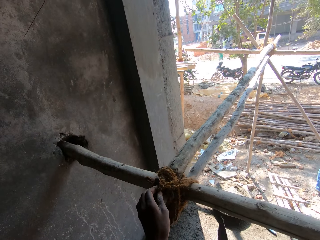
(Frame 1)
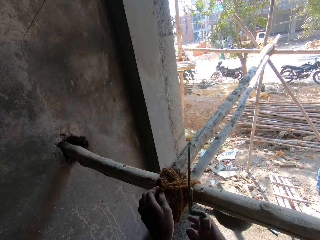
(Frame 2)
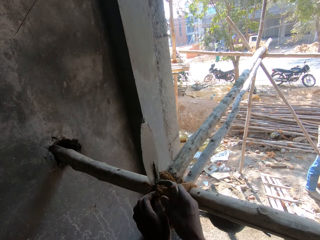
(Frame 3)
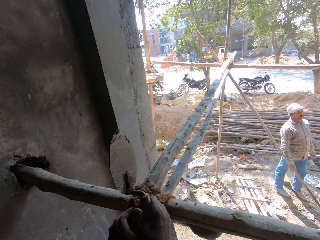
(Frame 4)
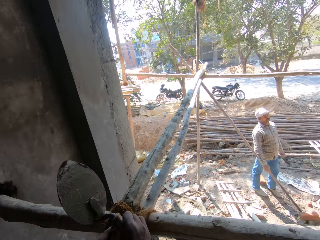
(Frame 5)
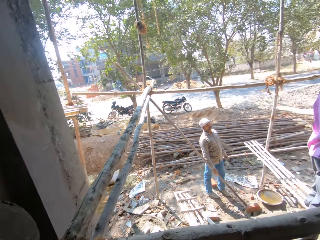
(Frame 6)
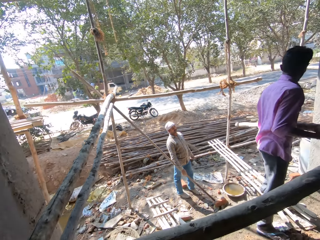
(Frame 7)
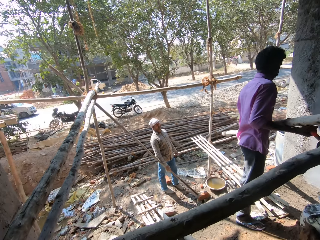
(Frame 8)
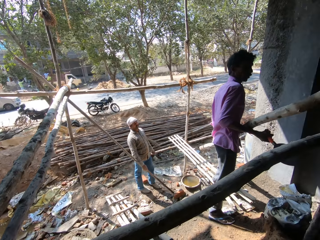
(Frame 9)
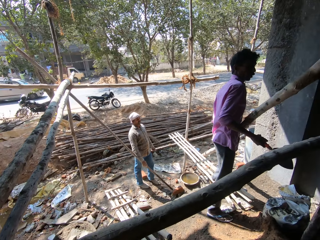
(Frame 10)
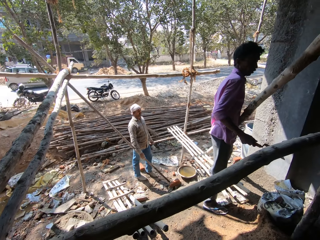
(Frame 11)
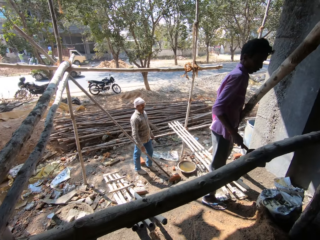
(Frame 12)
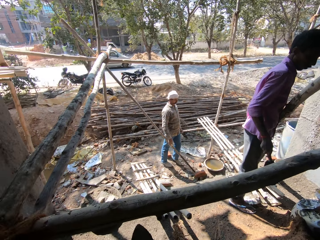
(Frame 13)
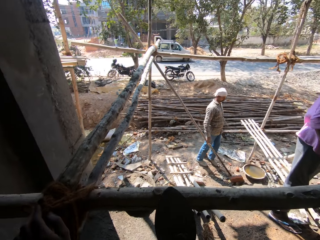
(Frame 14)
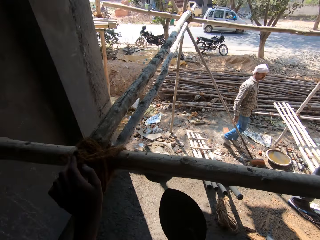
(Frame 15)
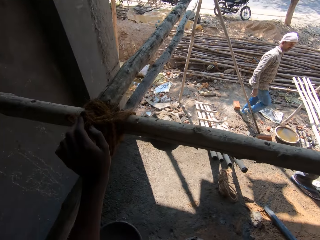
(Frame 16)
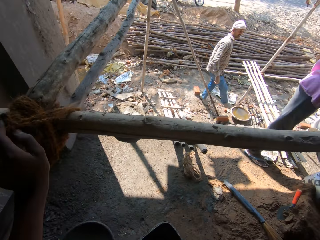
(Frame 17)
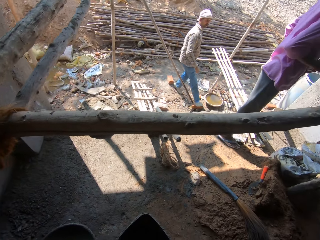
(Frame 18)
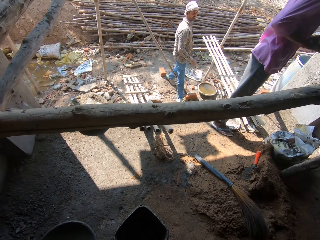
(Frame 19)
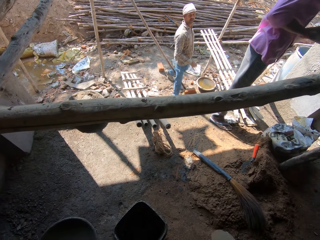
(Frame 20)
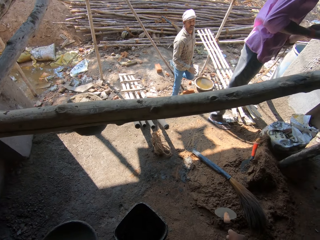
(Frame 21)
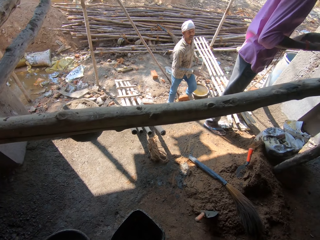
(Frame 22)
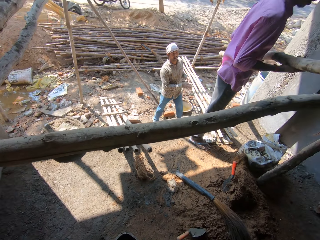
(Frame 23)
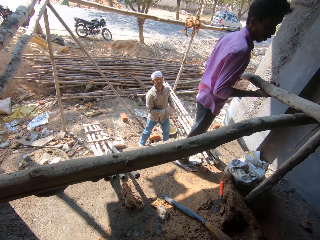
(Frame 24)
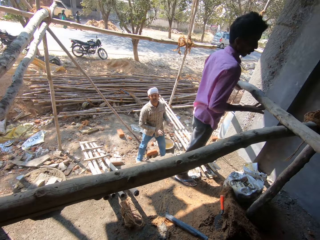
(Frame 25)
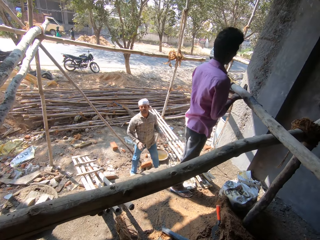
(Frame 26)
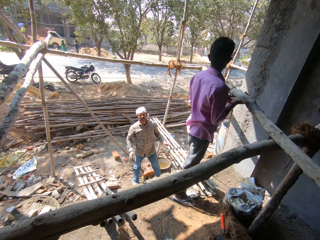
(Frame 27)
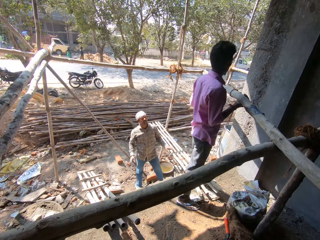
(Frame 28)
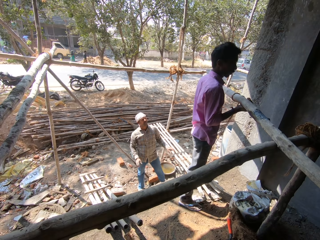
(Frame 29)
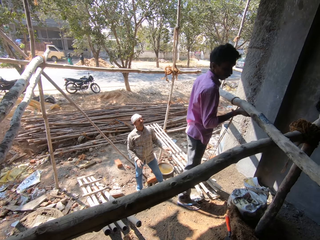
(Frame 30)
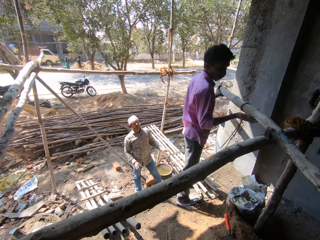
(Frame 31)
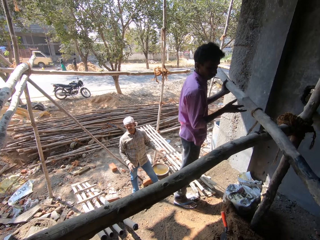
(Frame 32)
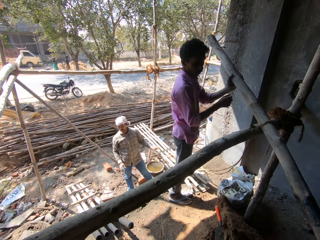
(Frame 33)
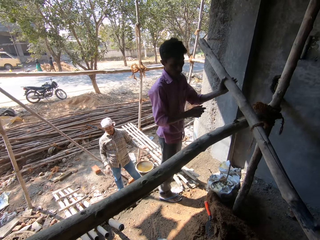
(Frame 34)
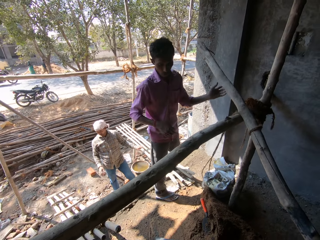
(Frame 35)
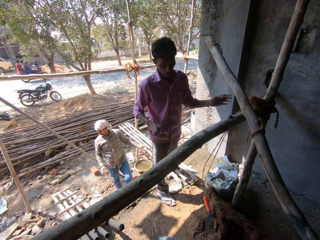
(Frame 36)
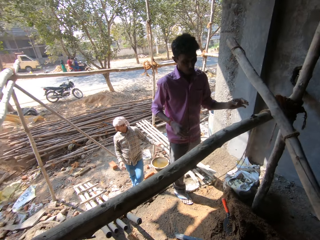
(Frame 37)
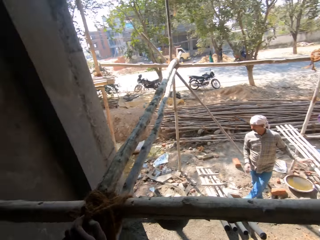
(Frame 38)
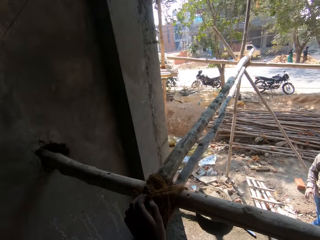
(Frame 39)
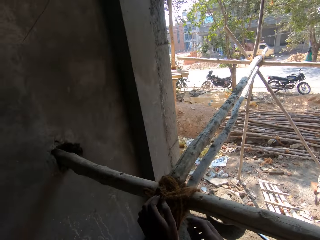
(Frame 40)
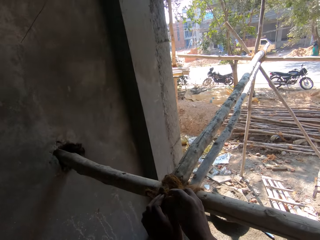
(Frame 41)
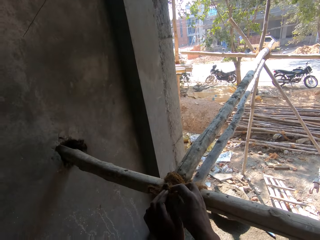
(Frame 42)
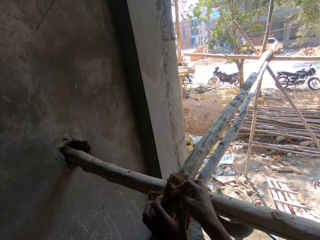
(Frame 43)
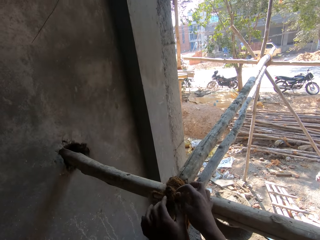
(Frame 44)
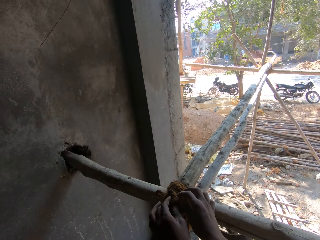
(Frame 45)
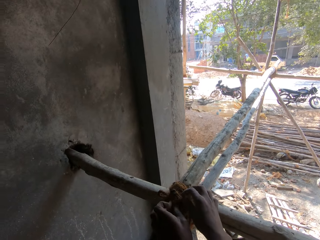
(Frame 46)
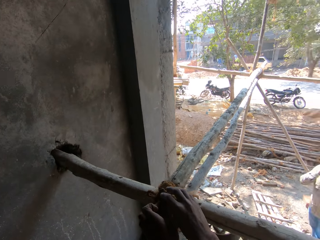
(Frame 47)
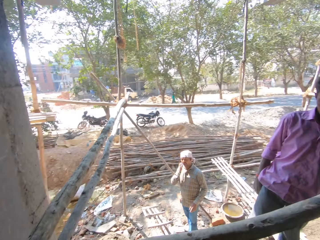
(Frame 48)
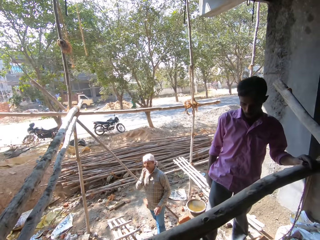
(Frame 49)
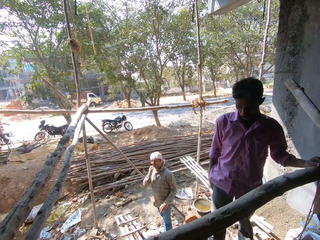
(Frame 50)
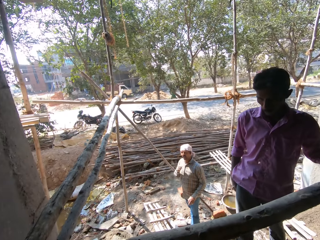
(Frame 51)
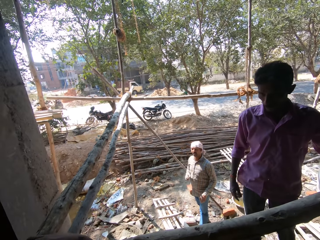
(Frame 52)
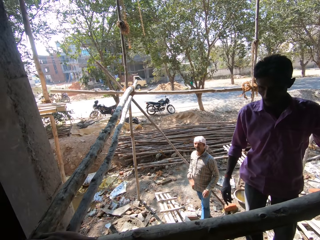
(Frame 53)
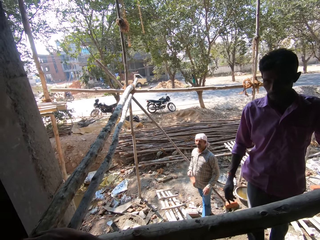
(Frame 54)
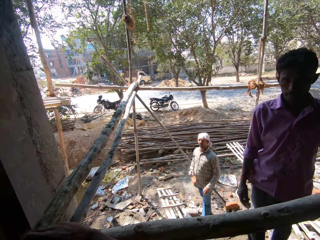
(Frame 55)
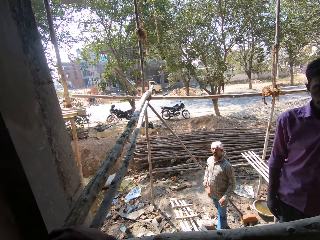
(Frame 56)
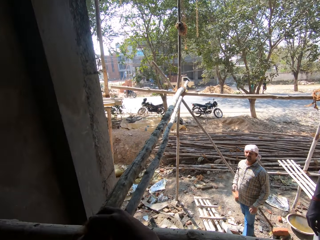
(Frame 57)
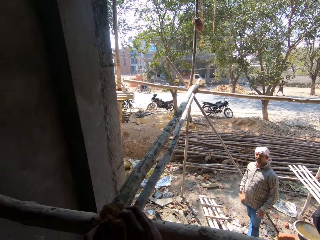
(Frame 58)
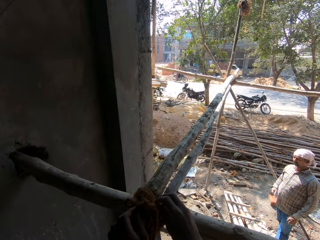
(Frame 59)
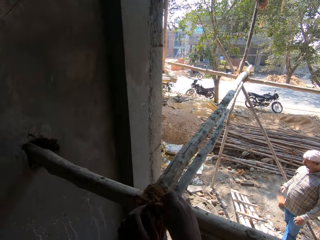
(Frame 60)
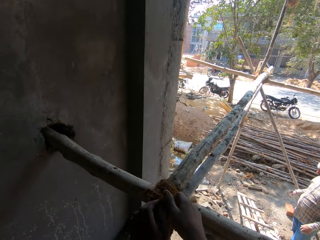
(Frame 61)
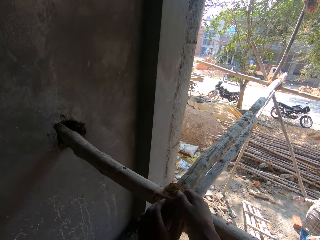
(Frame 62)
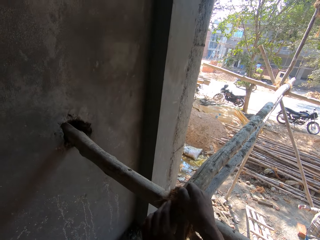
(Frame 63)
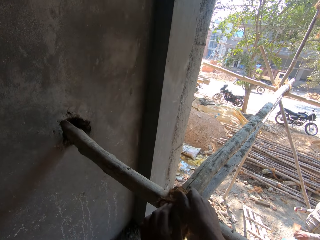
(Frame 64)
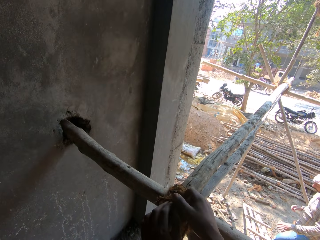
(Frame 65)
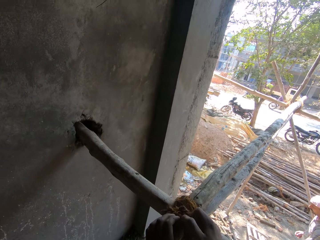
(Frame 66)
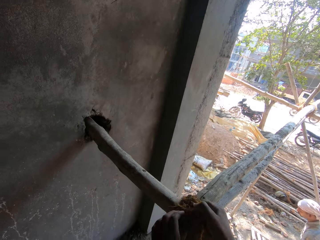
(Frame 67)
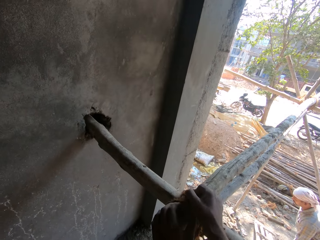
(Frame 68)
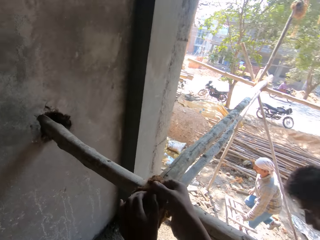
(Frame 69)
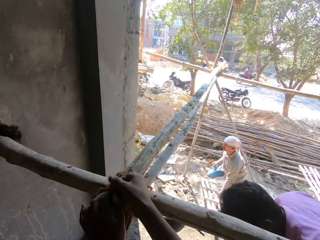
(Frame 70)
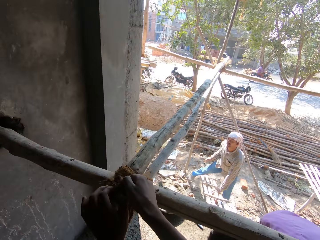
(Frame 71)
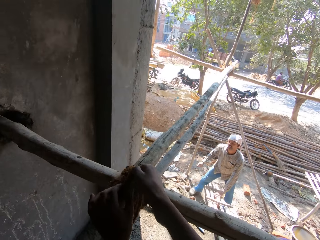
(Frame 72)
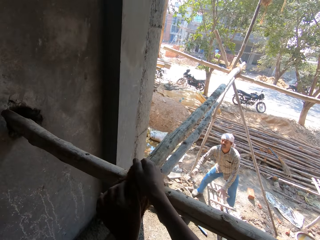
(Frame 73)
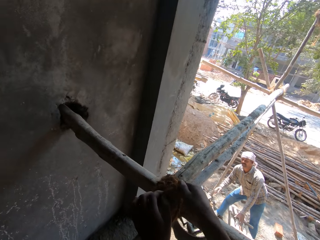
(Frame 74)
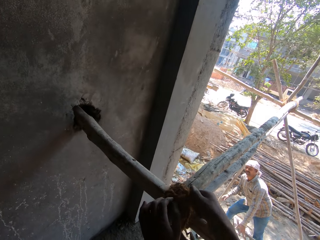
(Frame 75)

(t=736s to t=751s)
The camera wearer unties something. They look right. They look right again. They look left. They tie something. They untie the rope. They look right. They converse with a man. The camera wearer looks left.

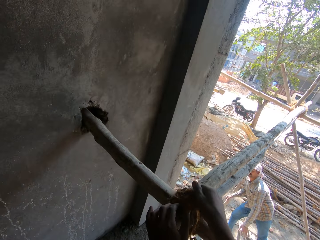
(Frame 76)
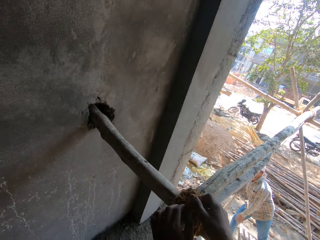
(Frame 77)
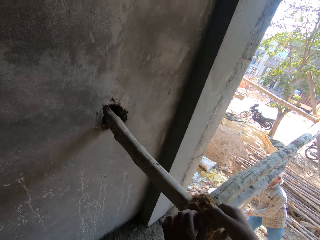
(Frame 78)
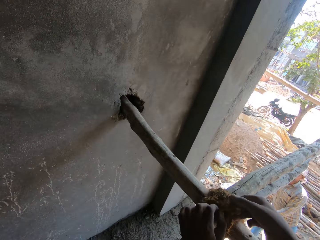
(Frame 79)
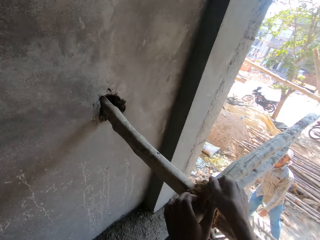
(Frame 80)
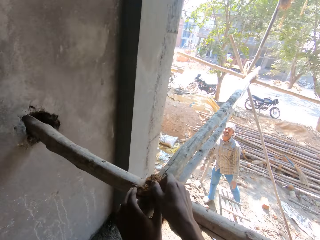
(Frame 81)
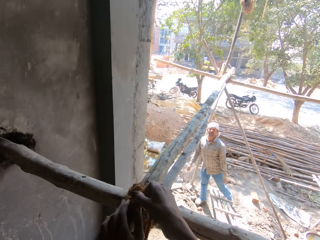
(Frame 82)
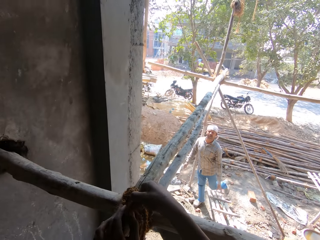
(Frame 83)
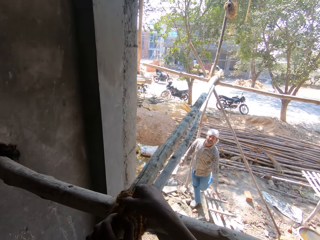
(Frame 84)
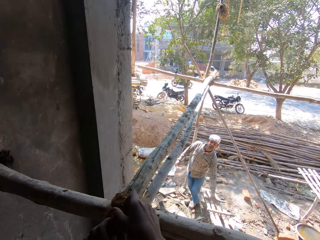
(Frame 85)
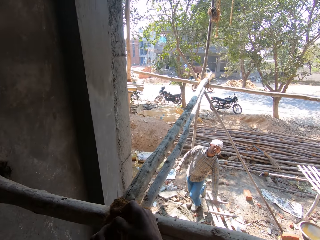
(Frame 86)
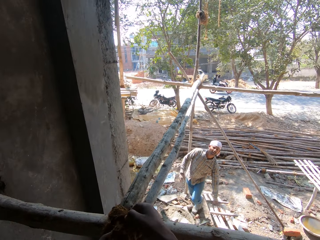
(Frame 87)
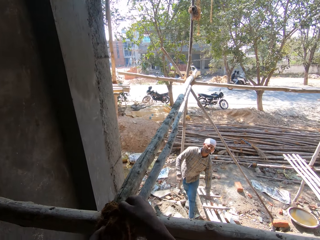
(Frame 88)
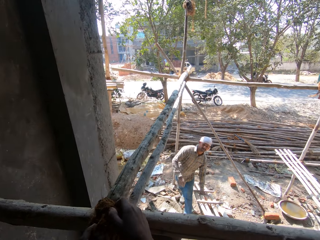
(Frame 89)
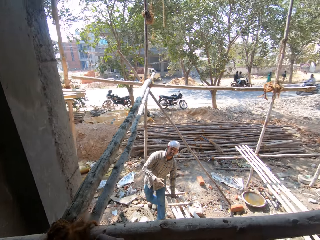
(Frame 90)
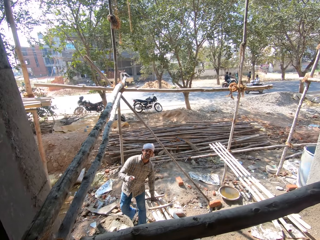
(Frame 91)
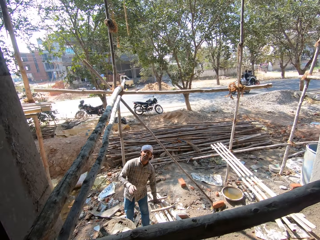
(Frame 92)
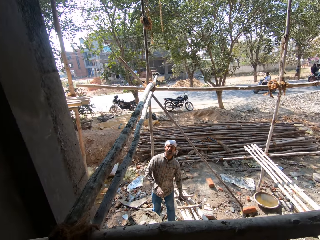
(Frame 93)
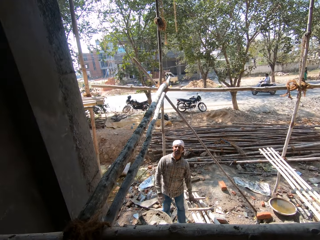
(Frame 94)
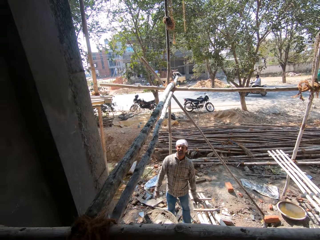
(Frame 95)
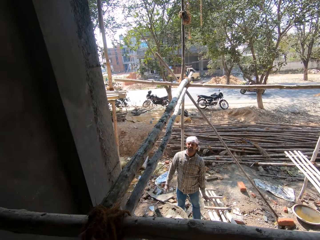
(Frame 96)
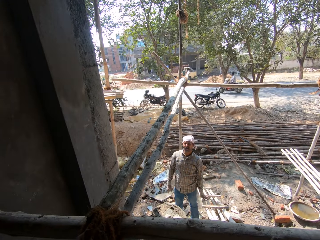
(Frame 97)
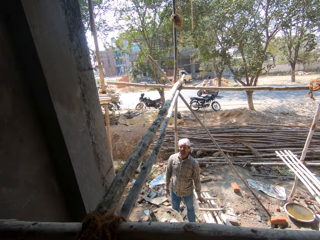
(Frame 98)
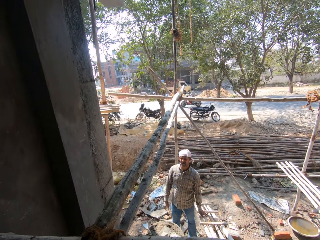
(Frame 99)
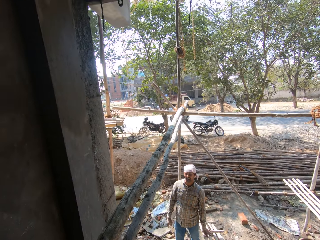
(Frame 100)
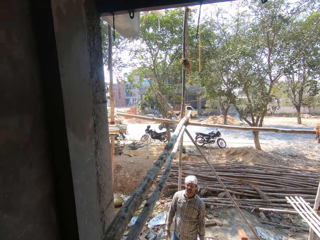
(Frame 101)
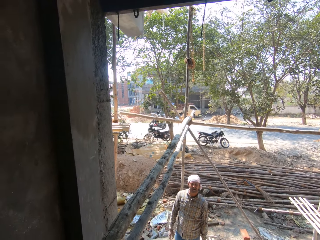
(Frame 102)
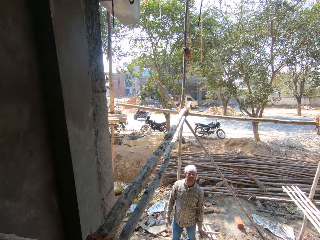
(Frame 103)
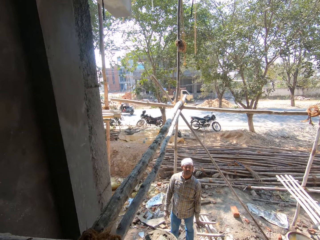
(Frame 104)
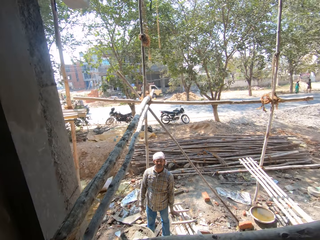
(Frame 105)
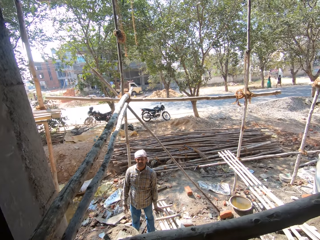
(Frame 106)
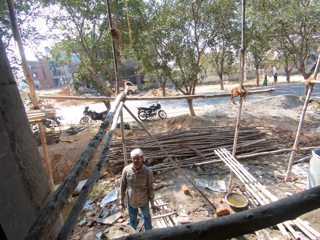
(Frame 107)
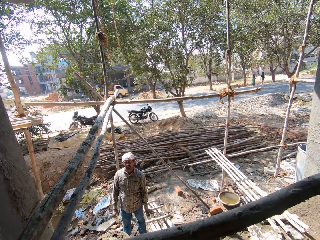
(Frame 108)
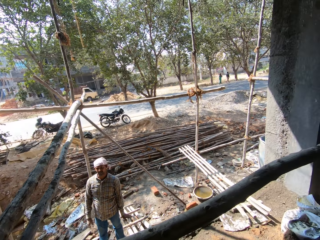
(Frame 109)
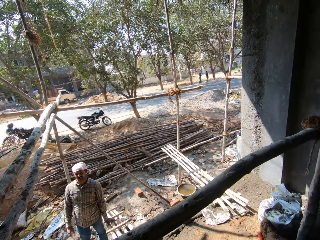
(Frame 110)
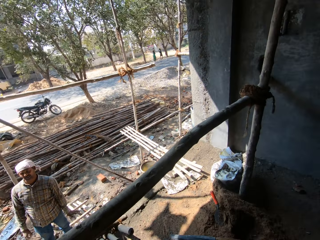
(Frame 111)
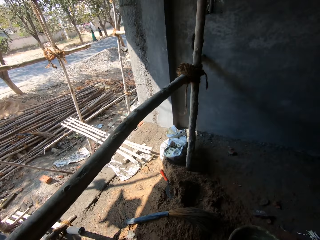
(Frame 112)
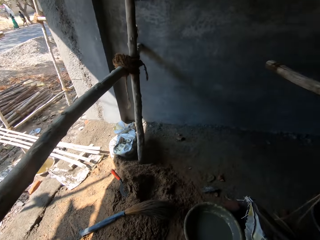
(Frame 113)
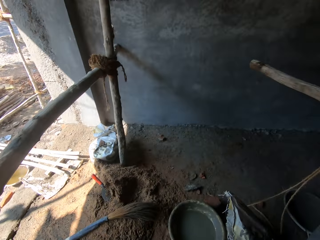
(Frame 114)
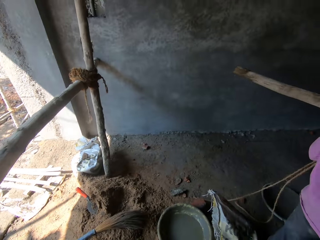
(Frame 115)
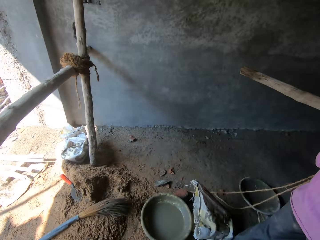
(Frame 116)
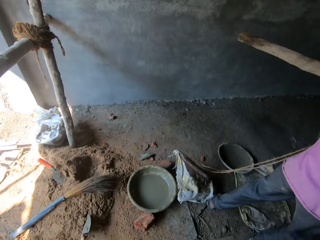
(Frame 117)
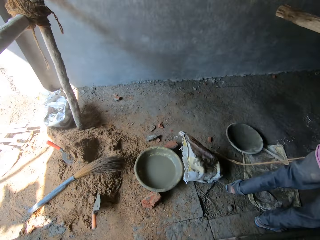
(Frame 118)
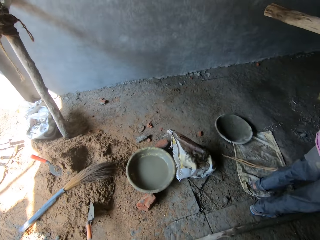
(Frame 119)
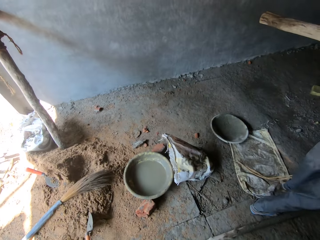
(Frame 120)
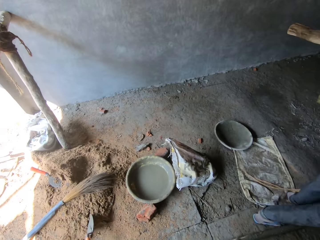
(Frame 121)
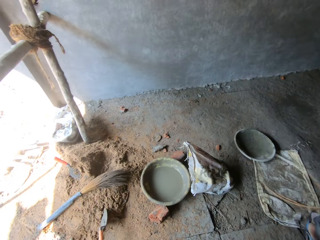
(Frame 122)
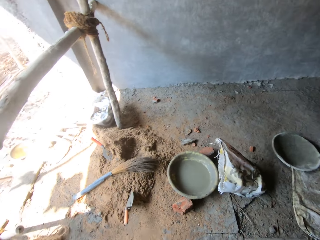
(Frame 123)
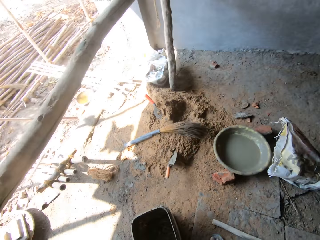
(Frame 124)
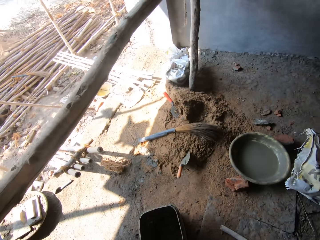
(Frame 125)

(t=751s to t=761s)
The camera wearer turns right.
